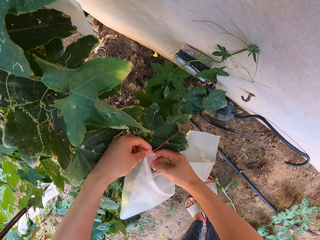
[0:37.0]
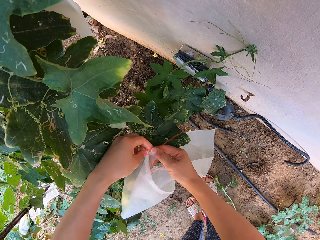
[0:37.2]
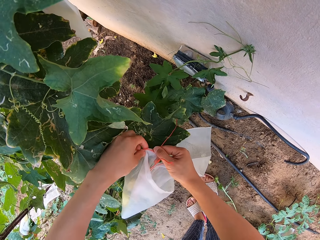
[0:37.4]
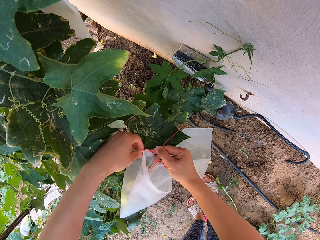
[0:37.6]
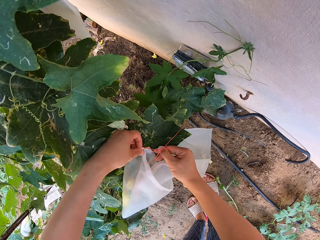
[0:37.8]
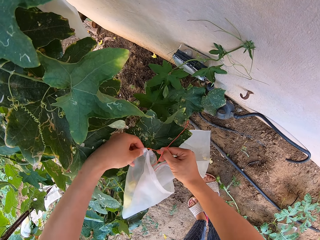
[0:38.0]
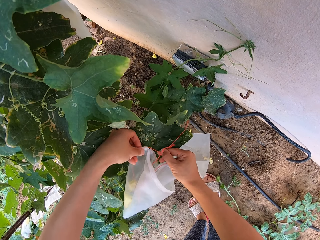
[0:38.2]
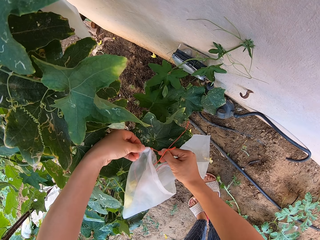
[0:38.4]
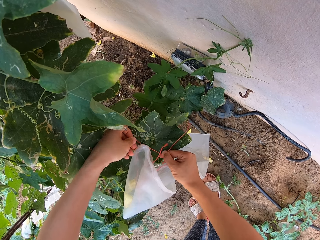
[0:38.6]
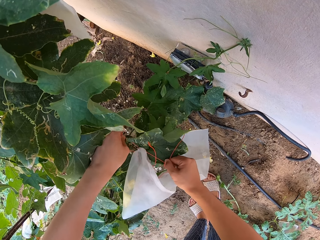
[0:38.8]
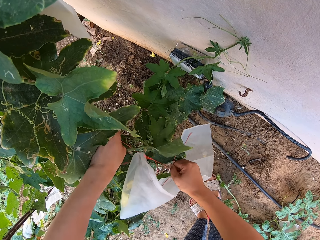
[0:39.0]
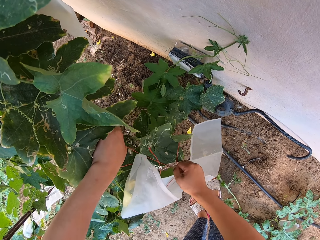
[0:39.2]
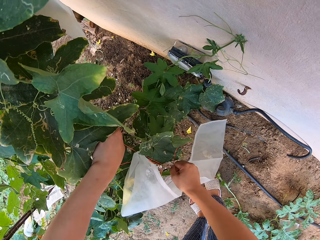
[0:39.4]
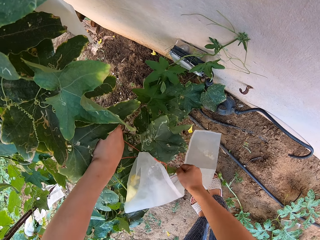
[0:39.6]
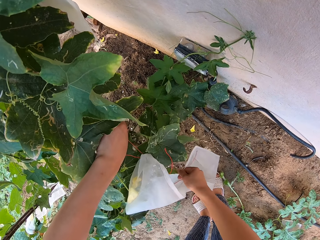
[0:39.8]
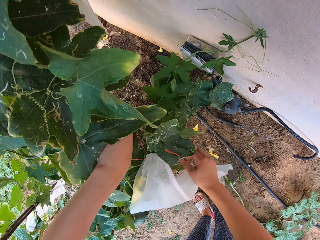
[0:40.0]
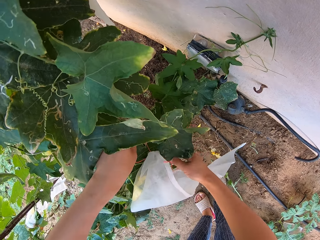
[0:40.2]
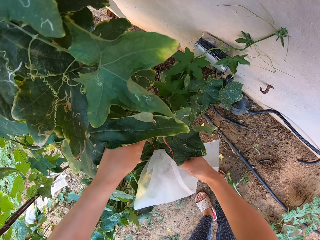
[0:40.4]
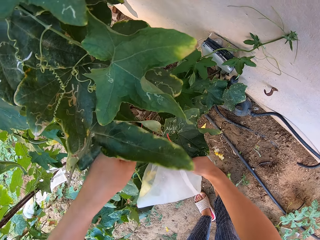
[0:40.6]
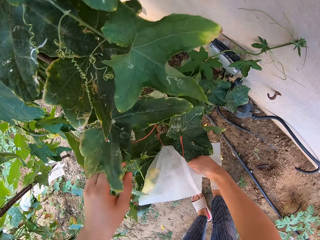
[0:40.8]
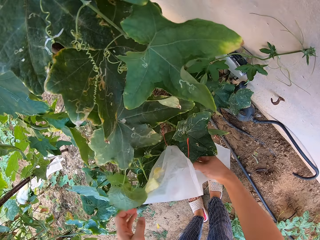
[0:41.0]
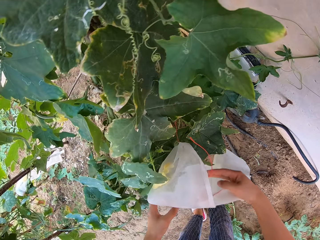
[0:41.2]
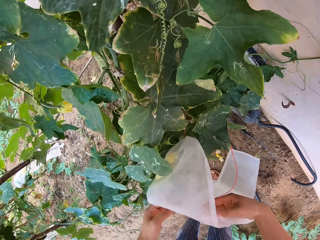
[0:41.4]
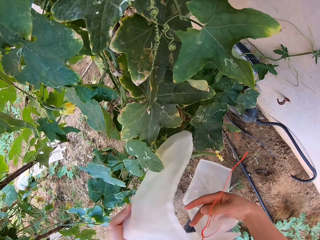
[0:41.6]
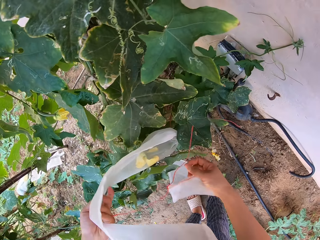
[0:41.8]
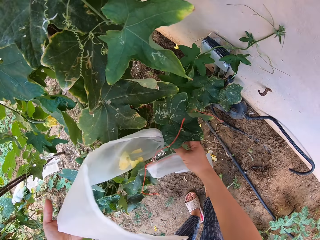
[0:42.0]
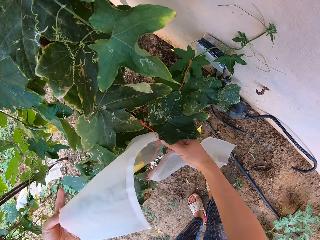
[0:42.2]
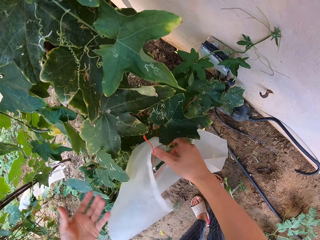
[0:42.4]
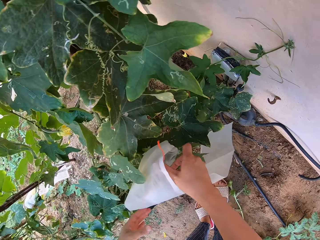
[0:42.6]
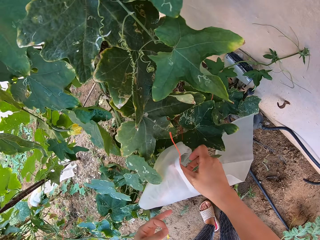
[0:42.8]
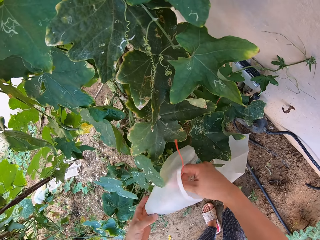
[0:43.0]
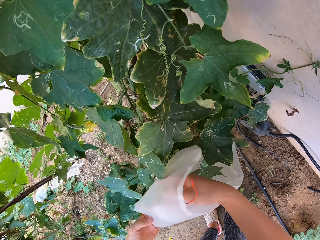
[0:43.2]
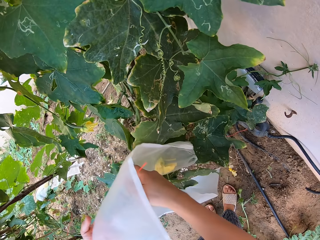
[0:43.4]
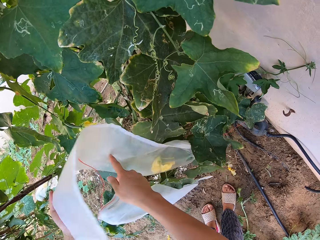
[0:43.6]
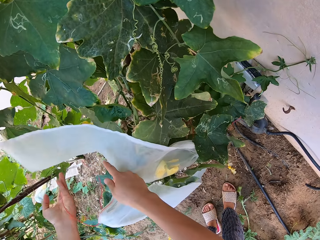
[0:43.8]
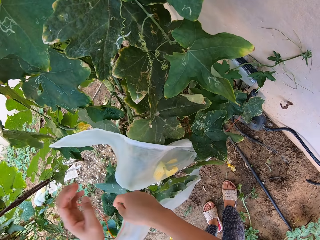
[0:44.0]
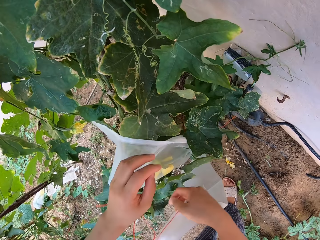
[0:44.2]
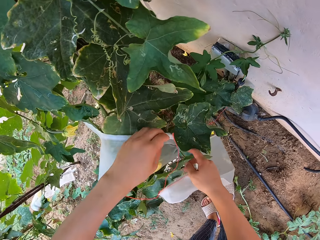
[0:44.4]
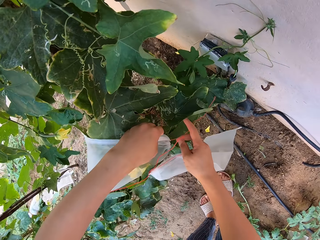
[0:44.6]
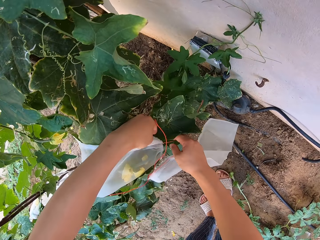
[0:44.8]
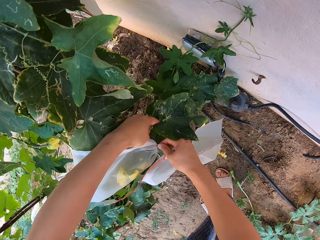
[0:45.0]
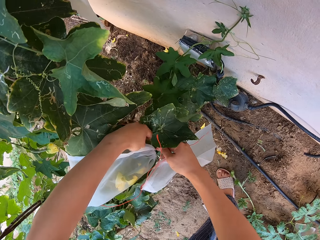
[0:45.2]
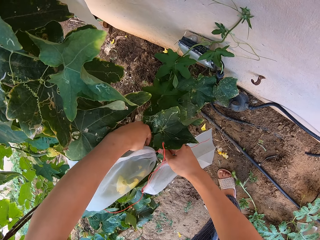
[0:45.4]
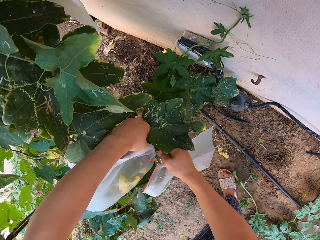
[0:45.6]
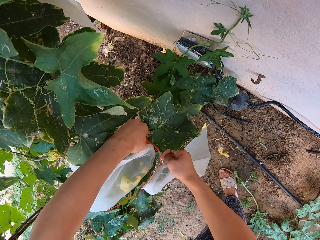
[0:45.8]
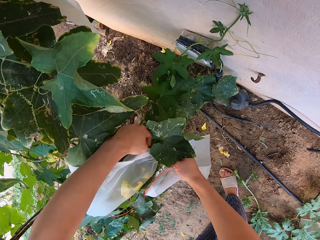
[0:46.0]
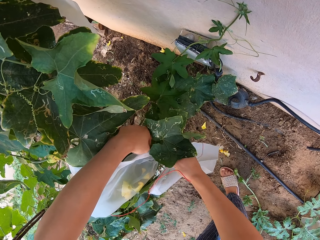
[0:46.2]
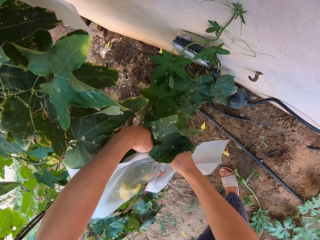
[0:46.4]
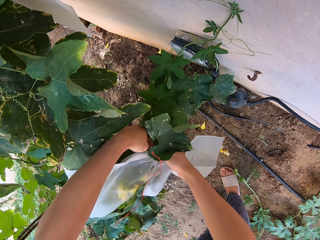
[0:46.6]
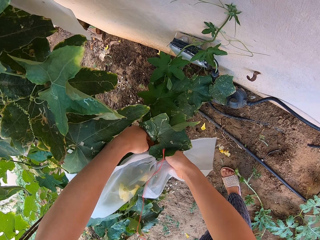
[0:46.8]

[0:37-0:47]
The camera wearer wraps a ridged gourd flower with a transparency polythene bag.

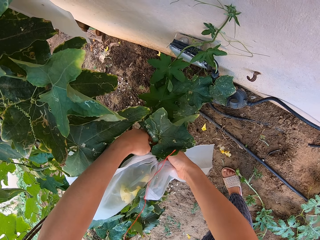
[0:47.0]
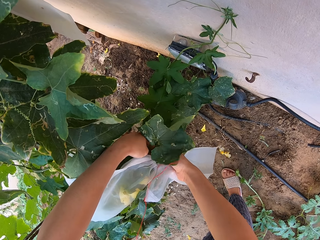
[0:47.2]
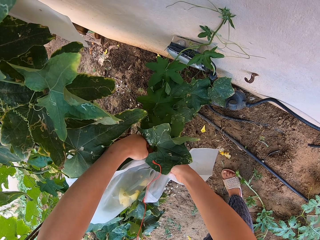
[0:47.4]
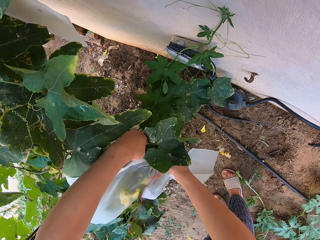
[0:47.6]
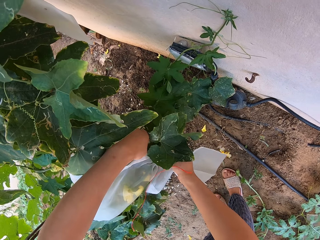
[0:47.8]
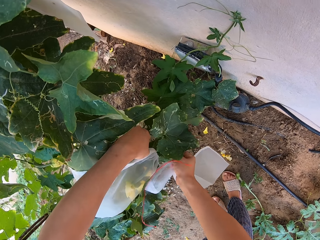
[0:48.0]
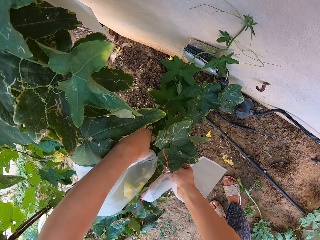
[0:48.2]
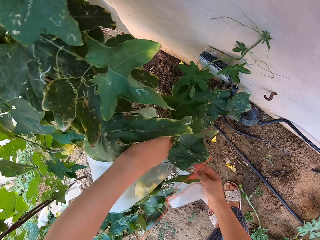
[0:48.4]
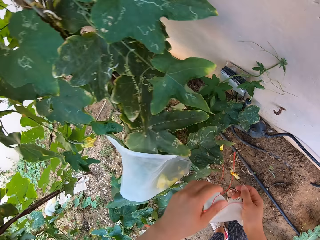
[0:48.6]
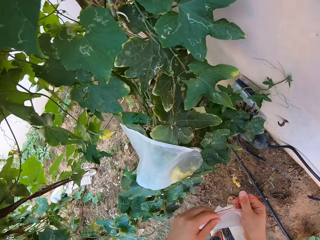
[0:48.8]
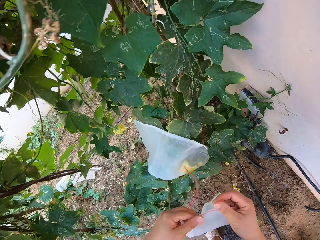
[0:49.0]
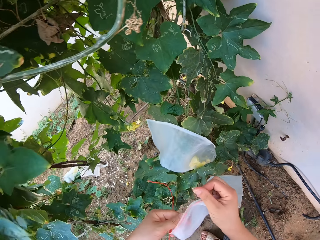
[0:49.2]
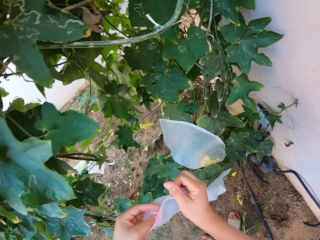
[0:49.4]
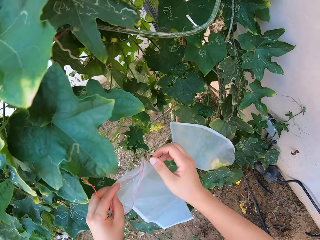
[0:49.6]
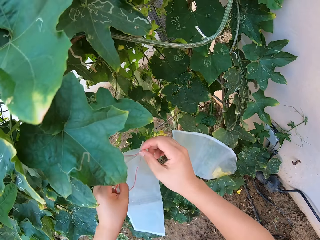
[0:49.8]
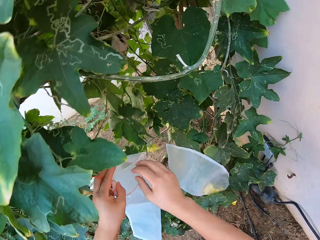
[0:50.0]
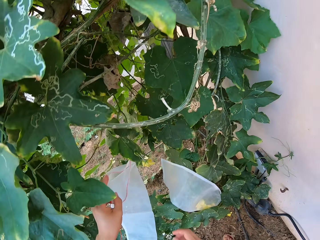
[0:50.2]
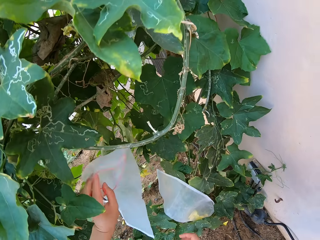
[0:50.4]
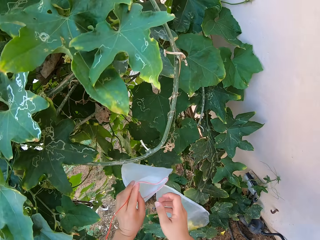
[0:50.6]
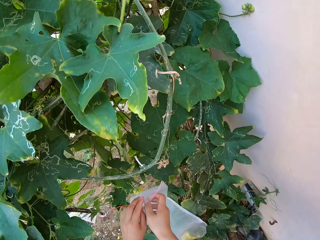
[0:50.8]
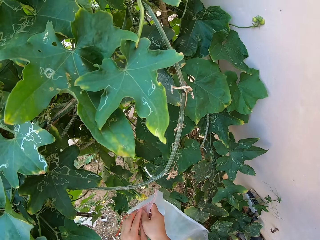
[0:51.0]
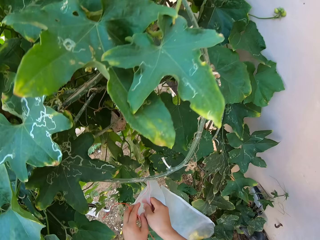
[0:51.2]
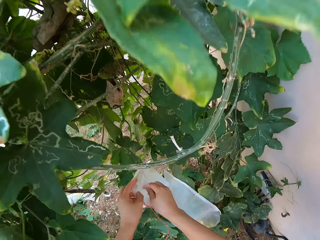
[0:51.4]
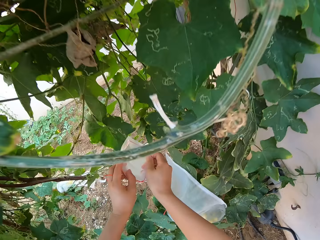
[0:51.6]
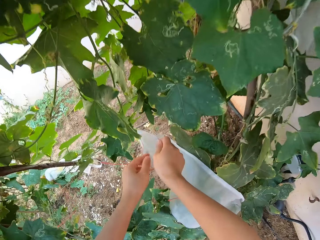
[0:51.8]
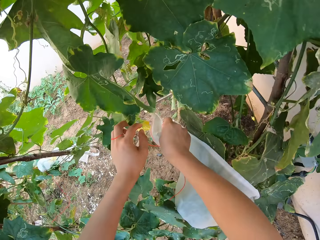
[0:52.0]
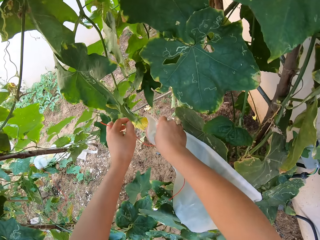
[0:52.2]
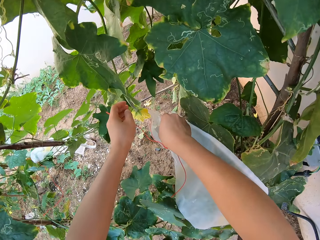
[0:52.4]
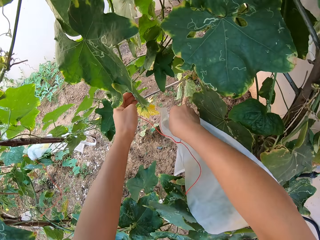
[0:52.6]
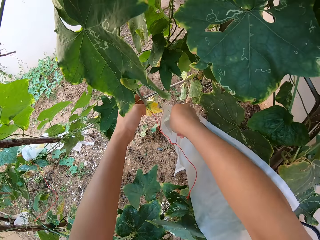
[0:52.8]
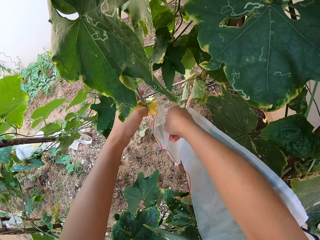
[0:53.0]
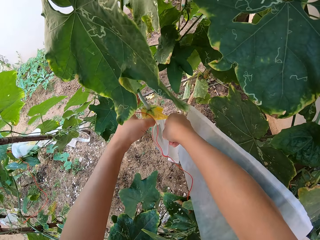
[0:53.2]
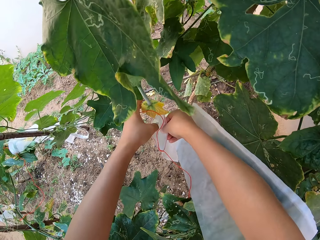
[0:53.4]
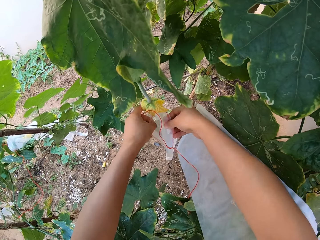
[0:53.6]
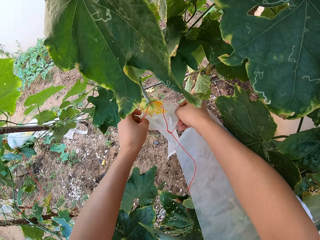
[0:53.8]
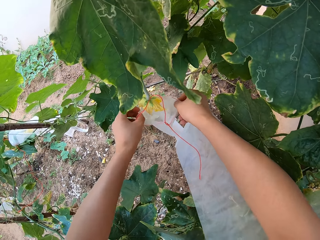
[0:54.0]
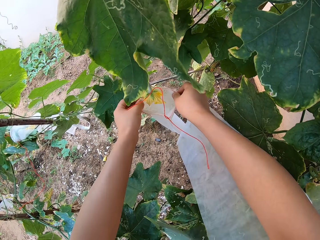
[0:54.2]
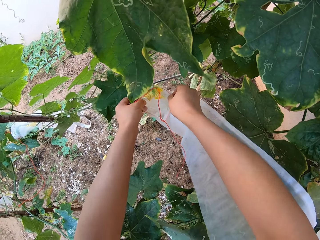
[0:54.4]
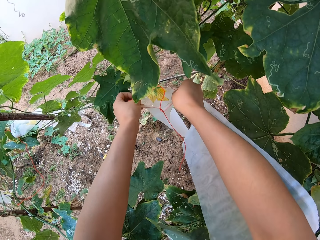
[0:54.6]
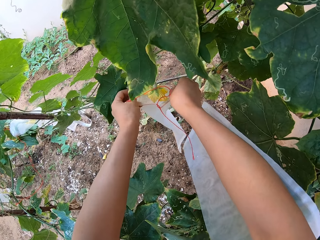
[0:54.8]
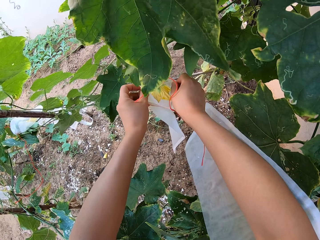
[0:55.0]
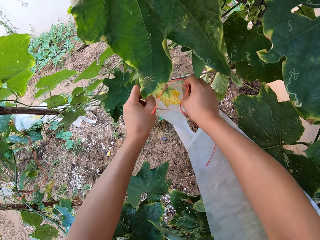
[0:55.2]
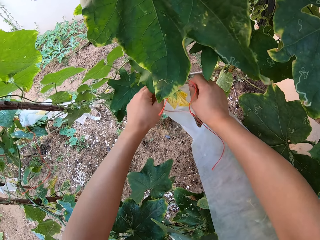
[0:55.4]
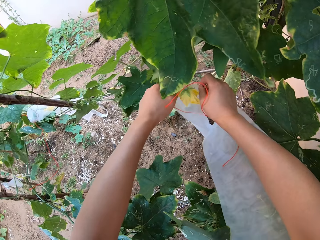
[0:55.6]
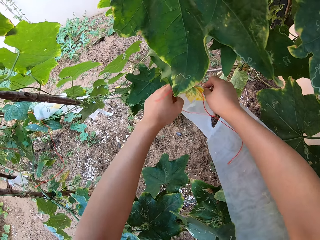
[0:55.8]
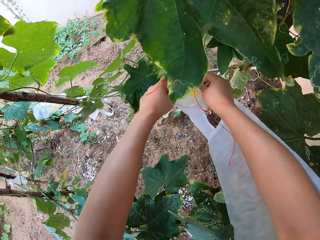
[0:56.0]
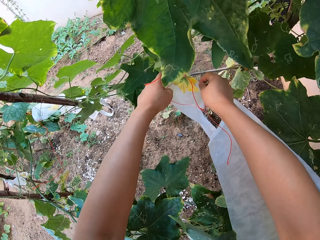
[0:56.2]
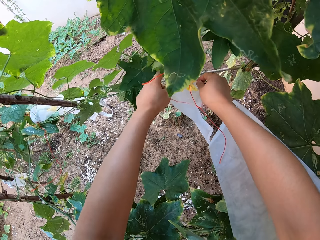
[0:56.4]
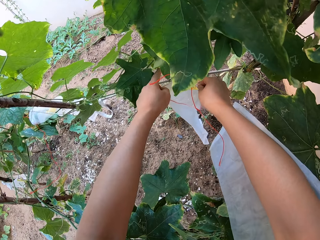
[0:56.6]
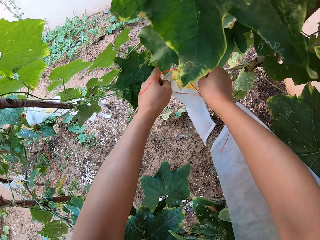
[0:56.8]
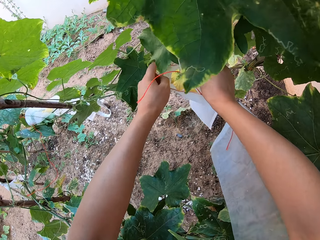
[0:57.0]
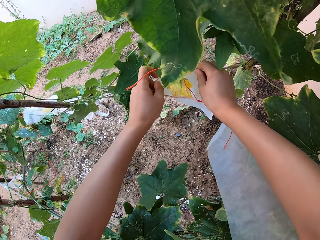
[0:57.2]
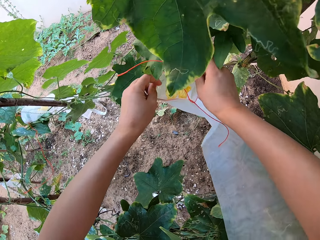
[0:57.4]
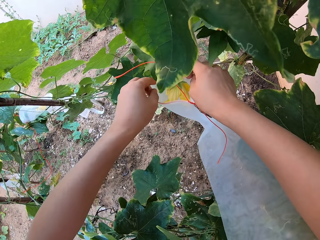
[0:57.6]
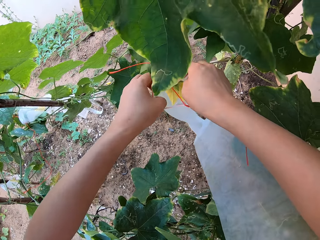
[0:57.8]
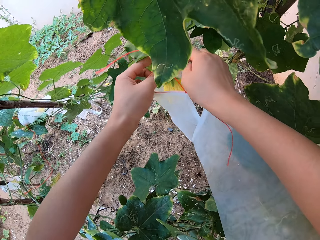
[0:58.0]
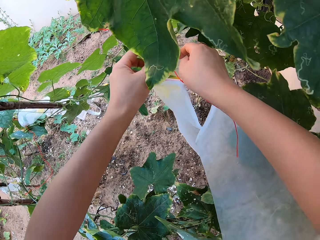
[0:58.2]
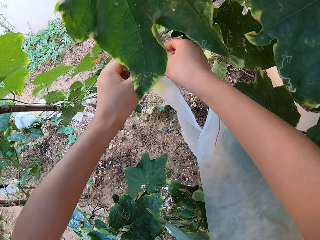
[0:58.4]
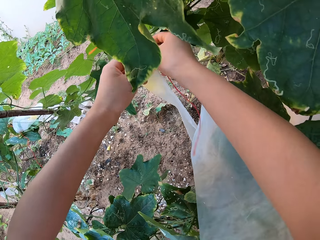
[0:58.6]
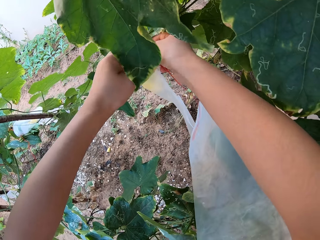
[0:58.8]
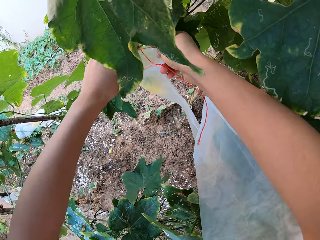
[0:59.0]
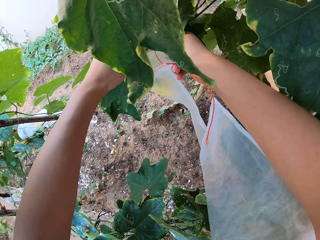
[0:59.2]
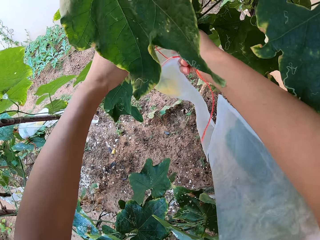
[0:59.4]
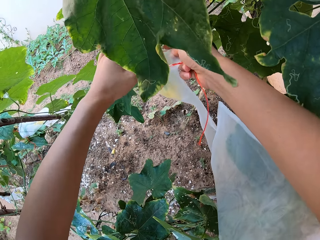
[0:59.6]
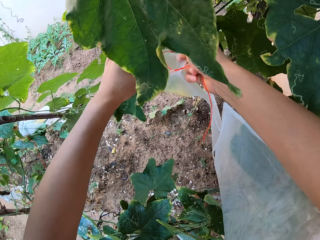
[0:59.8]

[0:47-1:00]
The camera wearer stares around the ridged gourd plant garden.
